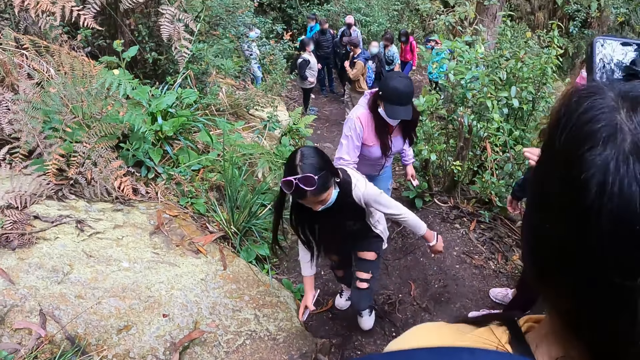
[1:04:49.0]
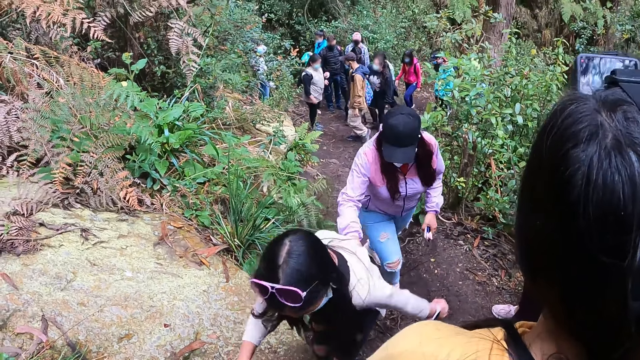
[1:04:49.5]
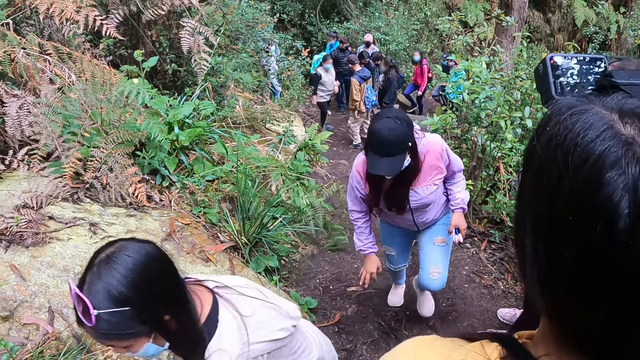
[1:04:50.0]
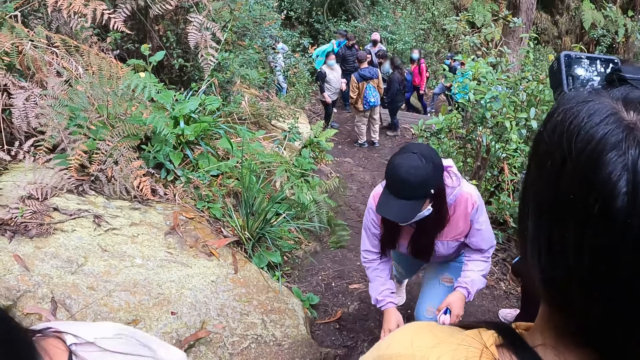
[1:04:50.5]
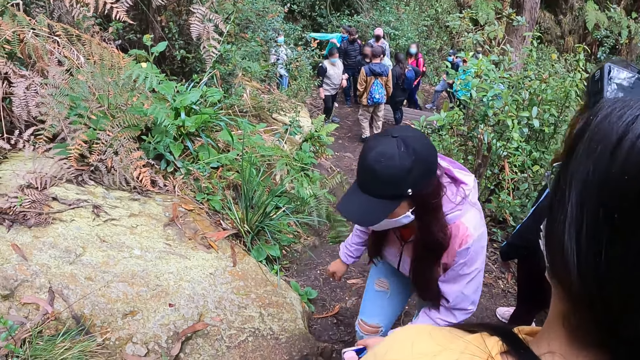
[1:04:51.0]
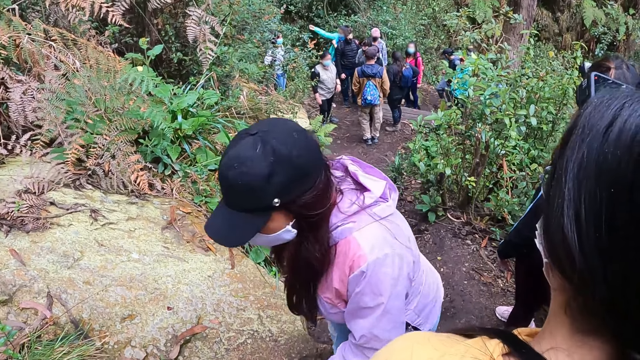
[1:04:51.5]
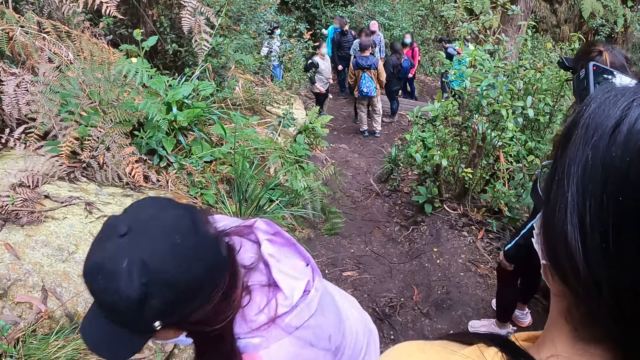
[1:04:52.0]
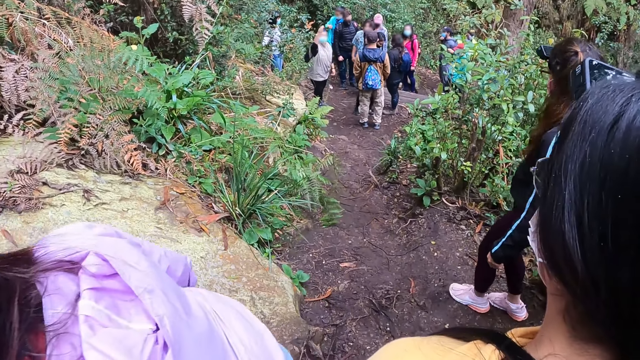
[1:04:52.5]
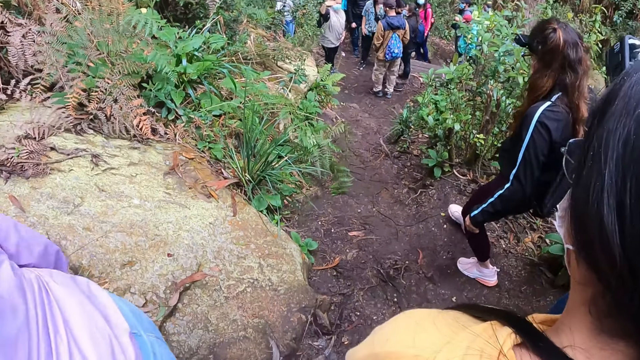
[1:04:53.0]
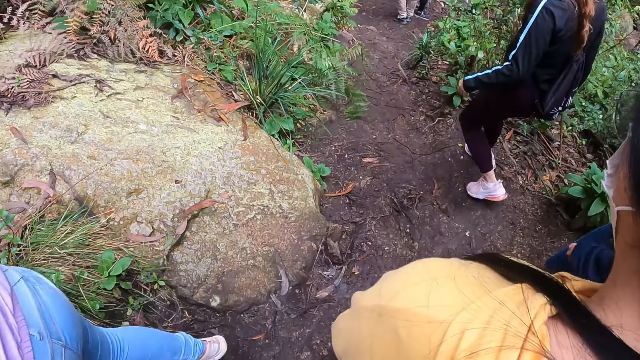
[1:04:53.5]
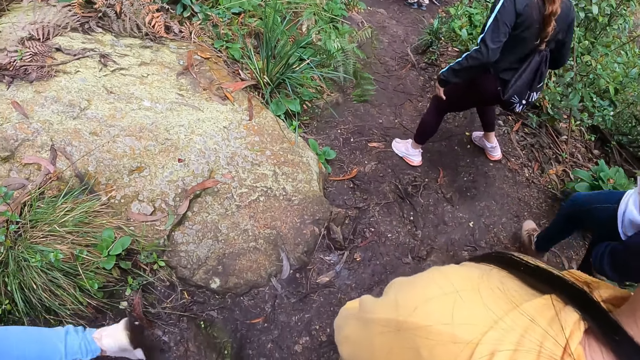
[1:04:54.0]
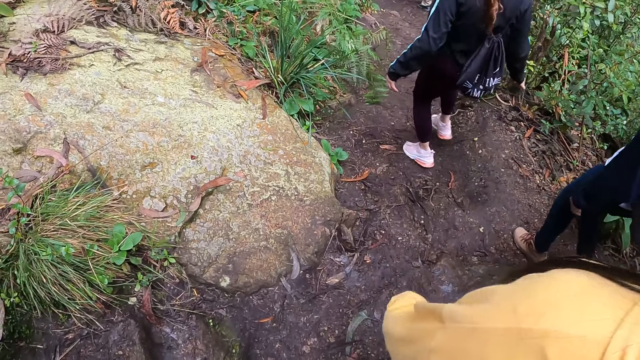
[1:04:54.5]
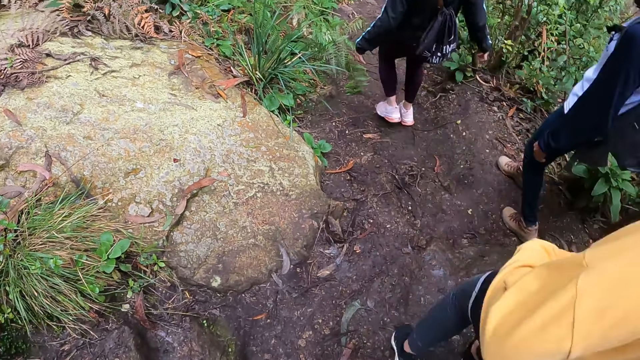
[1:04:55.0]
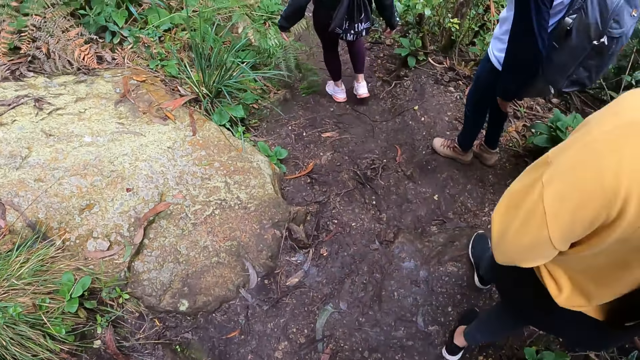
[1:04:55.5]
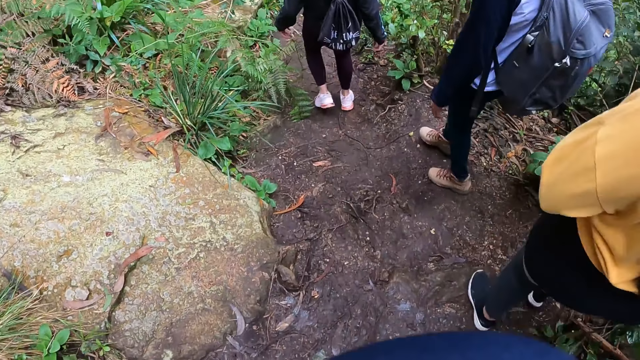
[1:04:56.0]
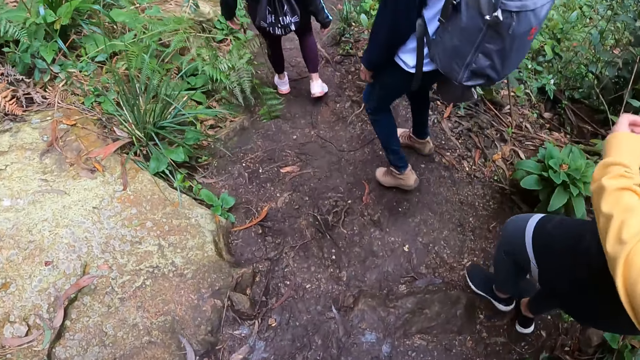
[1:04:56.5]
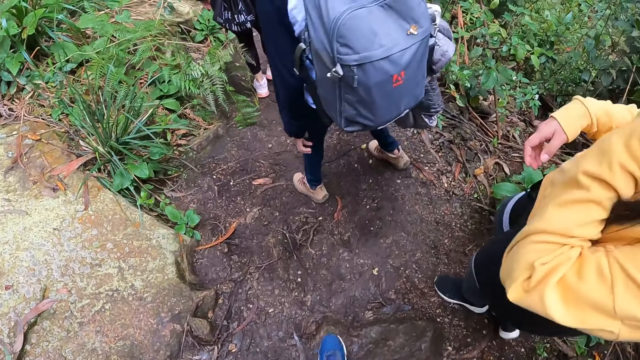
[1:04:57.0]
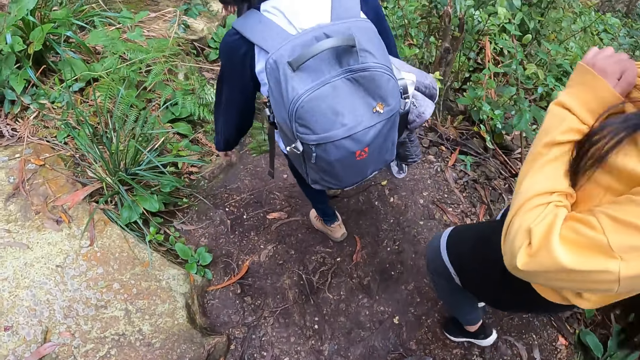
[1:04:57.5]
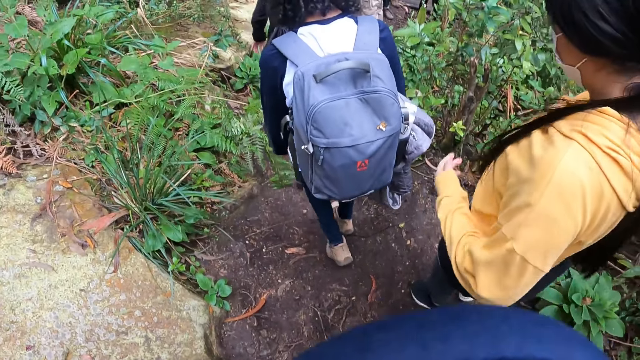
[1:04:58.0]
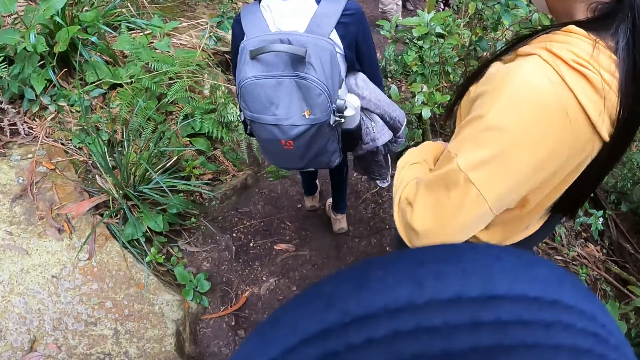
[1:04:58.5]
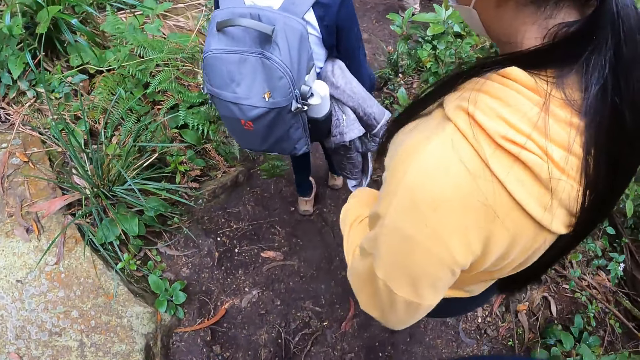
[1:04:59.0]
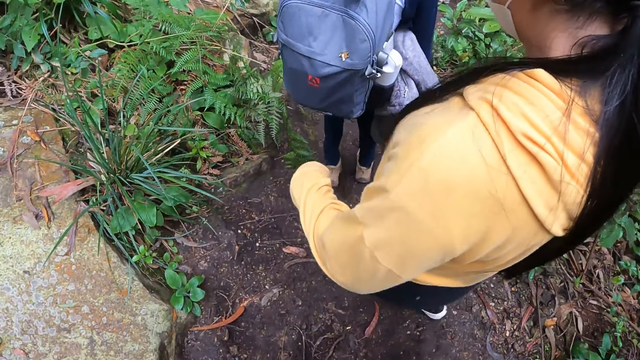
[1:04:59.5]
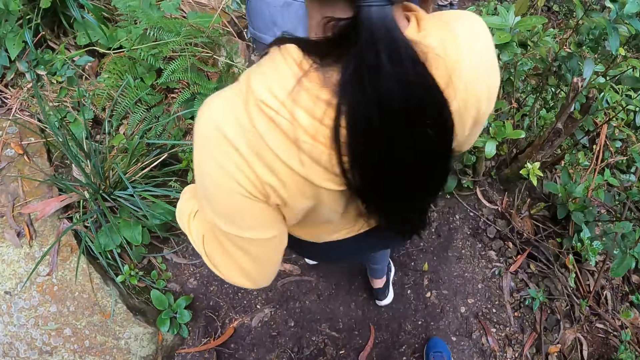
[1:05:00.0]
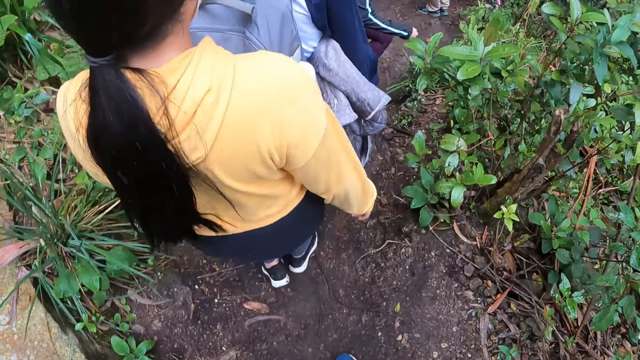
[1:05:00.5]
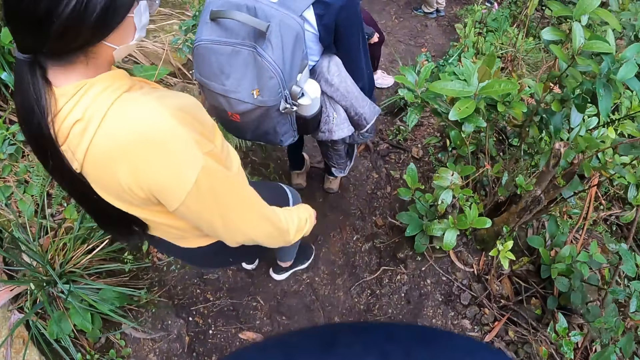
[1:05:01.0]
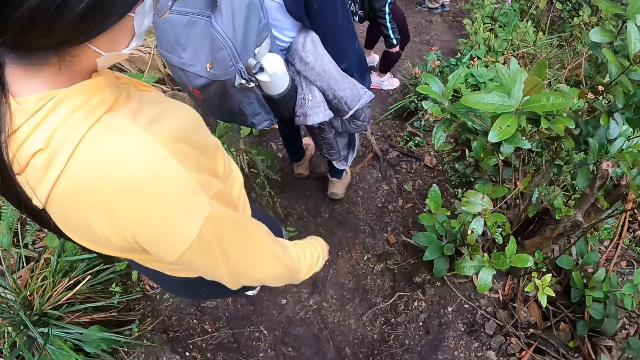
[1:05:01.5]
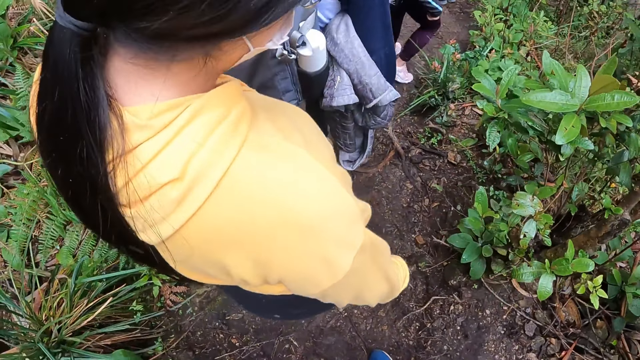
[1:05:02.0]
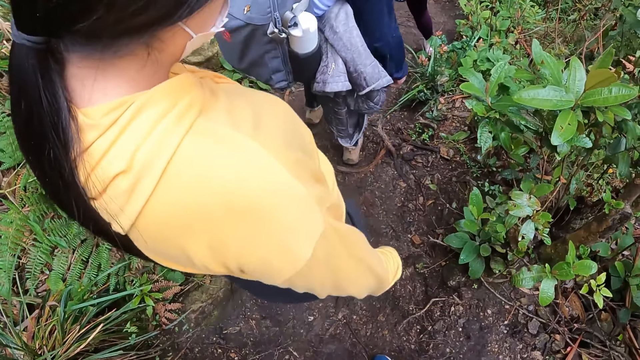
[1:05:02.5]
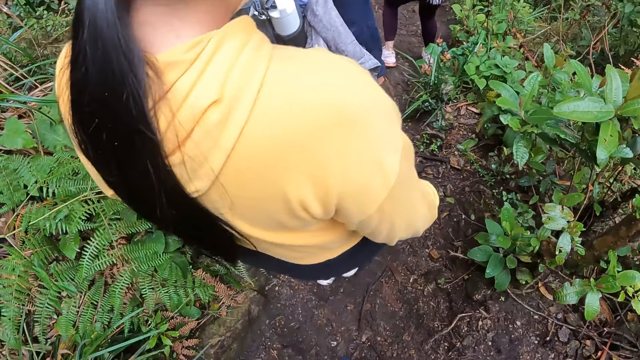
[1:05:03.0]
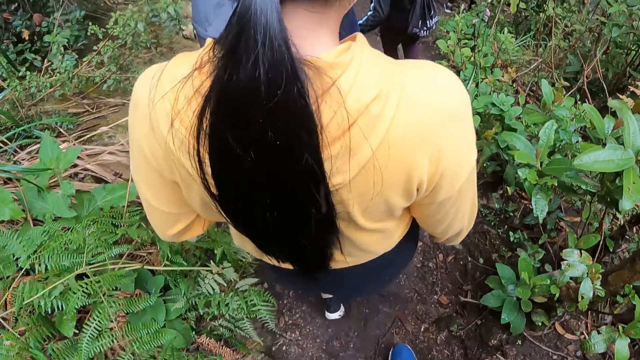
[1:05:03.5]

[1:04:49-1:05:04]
A woman looks around. The camera wearer looks around. The woman moves her hand and walks in the hill footpath. Another woman walks in the hill footpath. A third woman walks in the hill footpath. The camera wearer walks in the hill footpath. The third woman holds her hoodie. The first woman hikes on the hill.

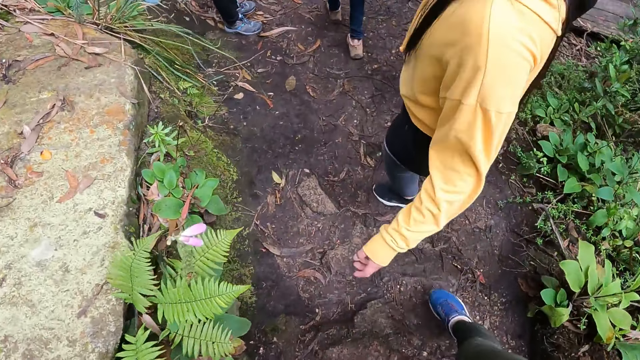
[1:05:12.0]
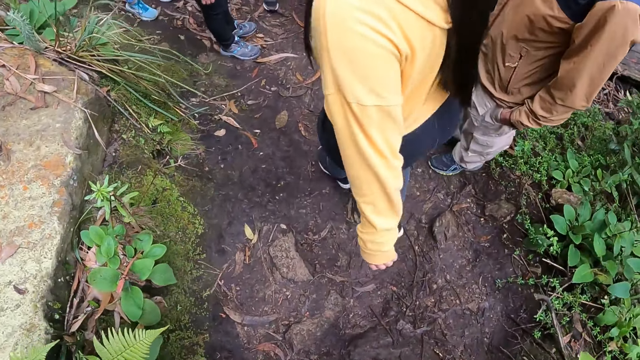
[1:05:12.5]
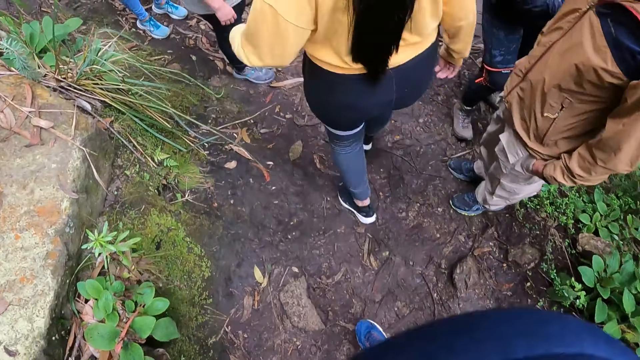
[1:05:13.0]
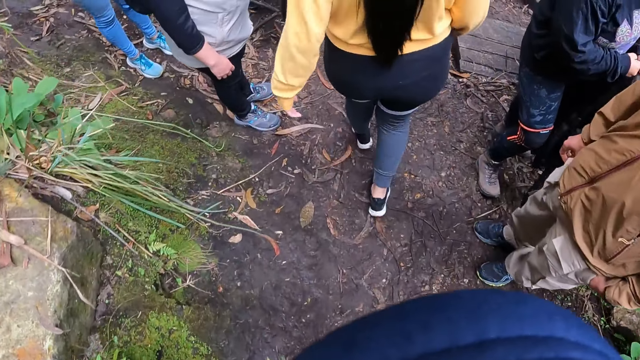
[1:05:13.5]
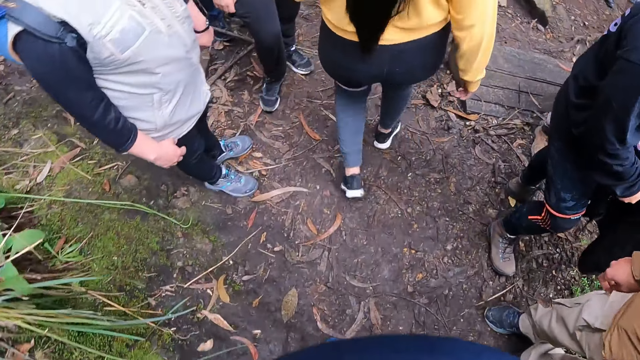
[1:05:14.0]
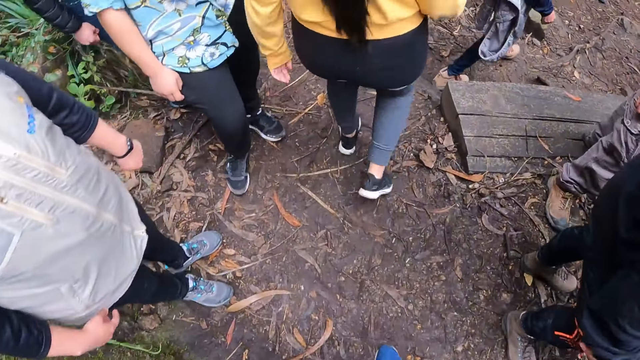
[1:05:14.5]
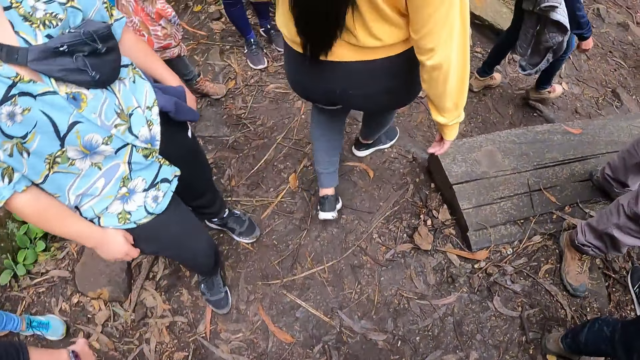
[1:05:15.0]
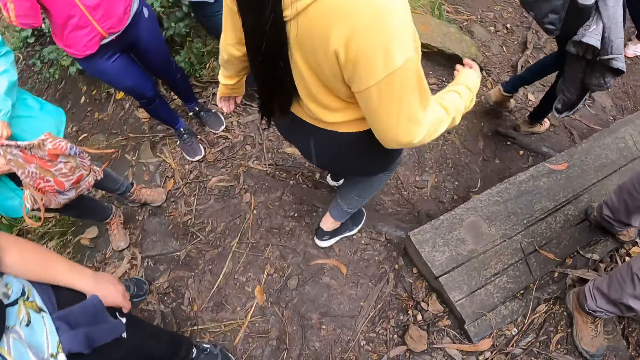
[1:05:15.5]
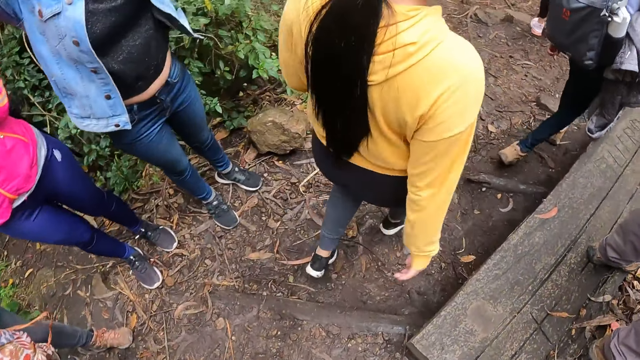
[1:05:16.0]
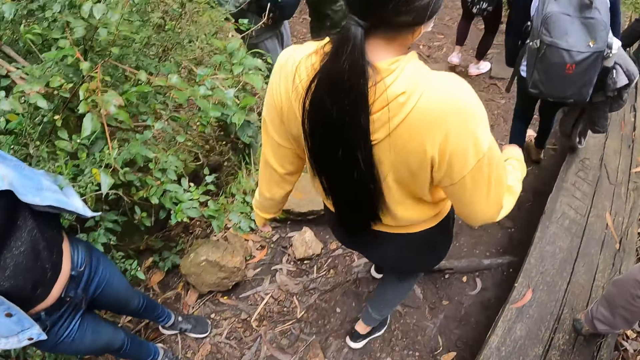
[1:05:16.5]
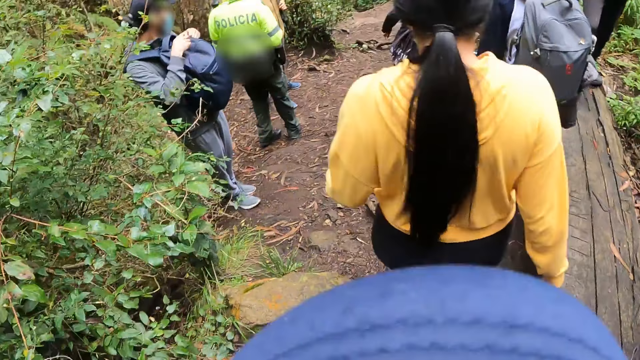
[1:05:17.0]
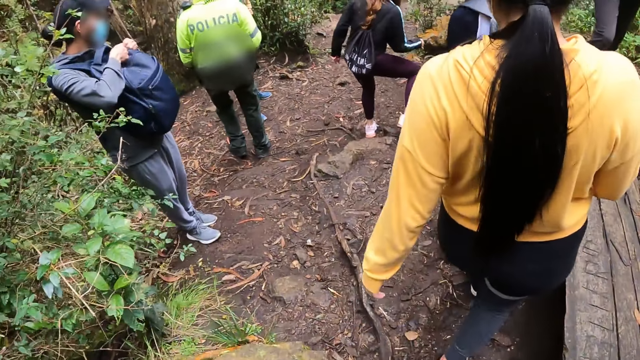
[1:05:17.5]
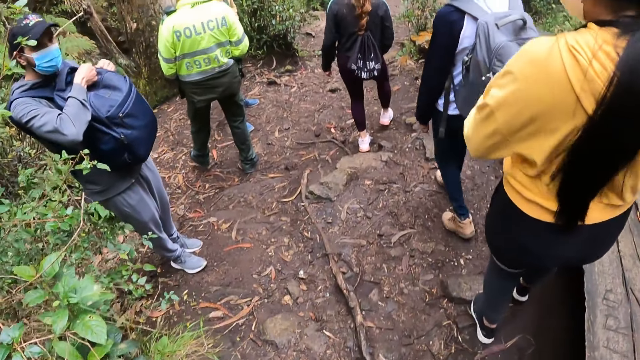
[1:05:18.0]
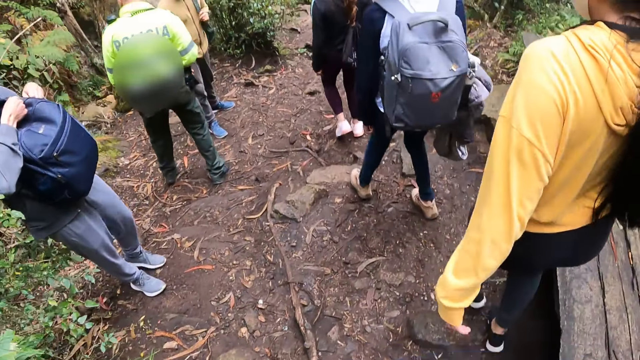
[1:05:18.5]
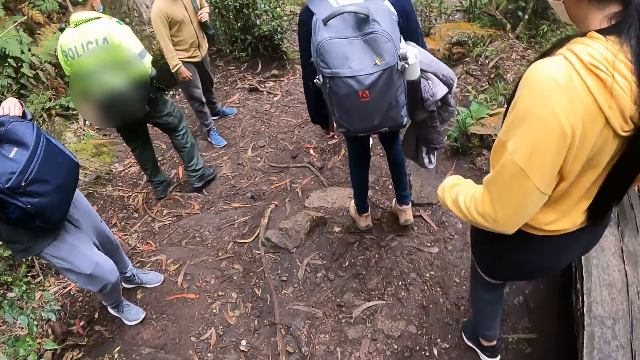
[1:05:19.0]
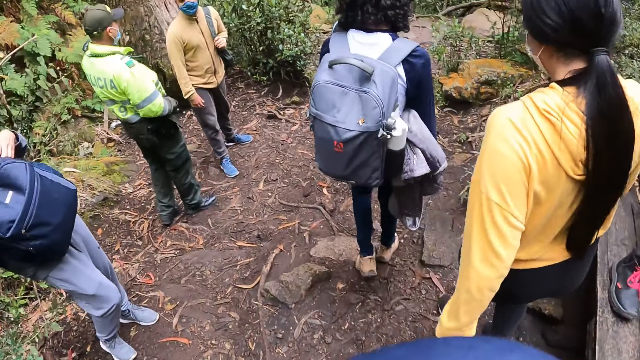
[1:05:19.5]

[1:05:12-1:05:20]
A woman moves her hand. Another woman hikes on the hill. A third woman hikes on the hill.
